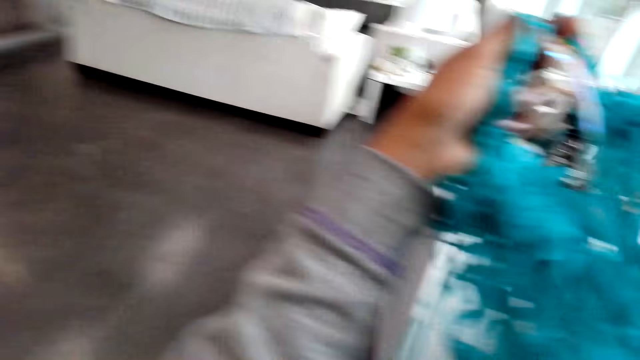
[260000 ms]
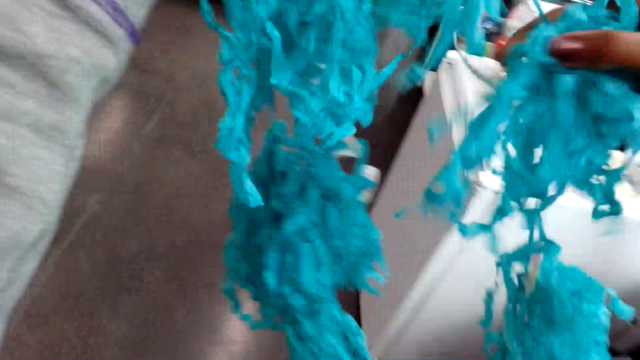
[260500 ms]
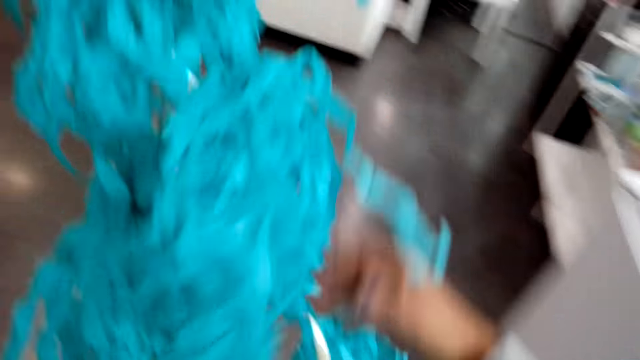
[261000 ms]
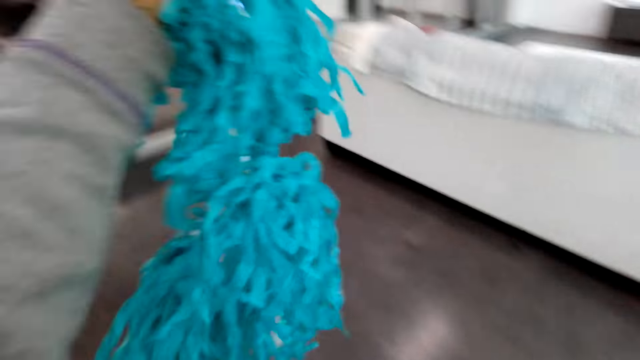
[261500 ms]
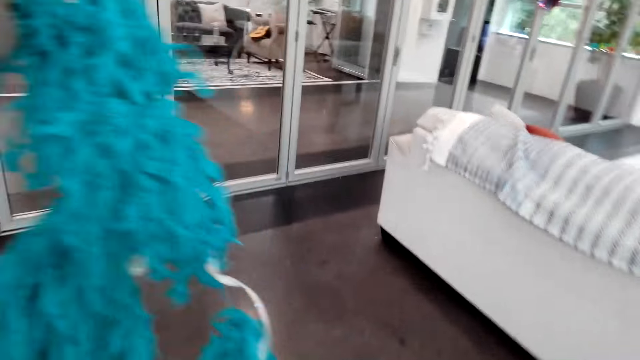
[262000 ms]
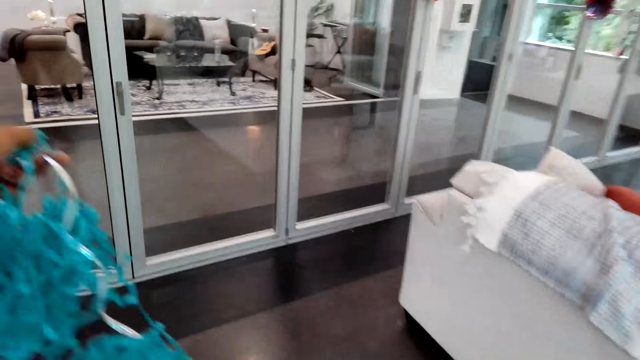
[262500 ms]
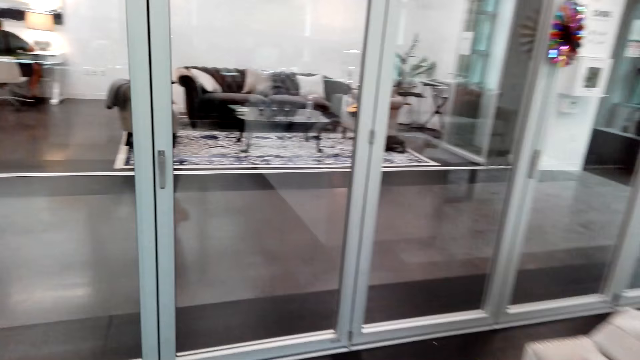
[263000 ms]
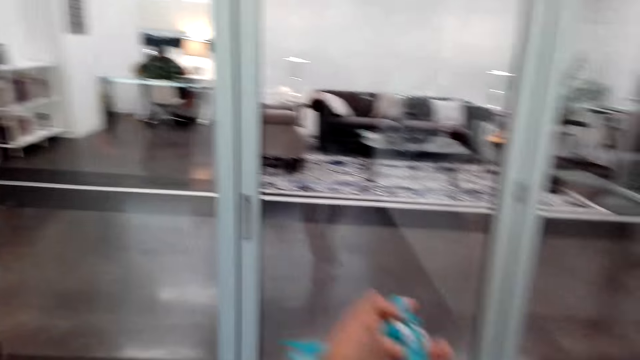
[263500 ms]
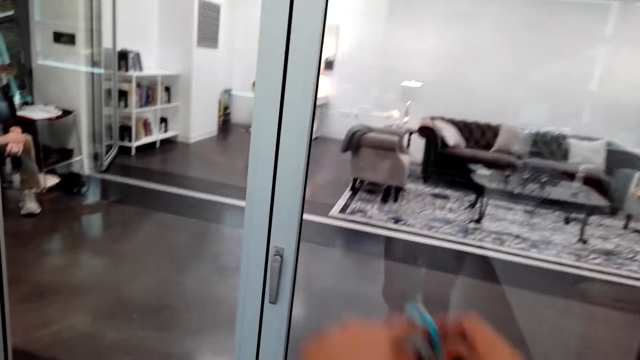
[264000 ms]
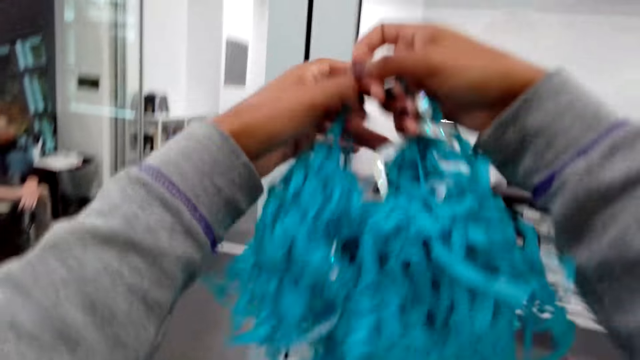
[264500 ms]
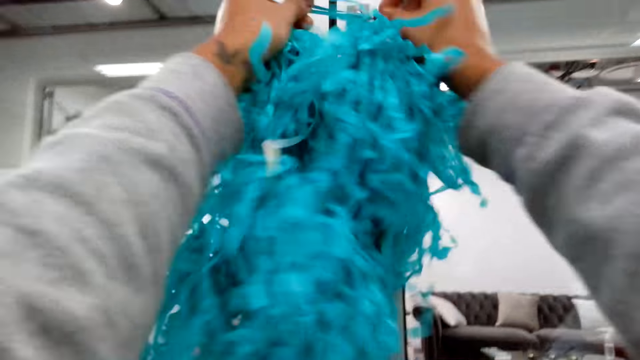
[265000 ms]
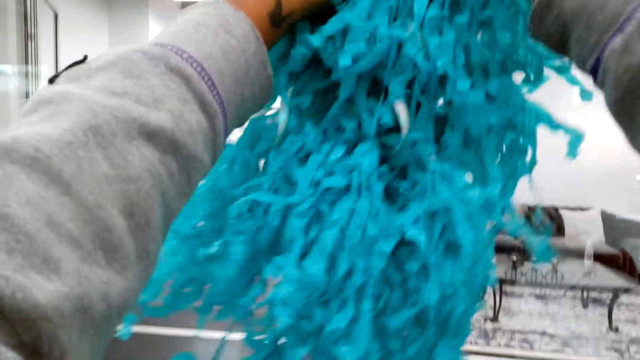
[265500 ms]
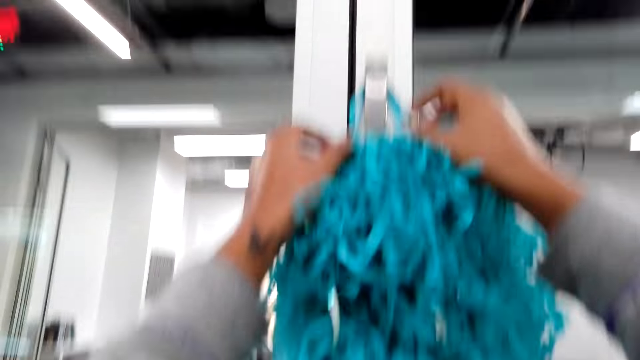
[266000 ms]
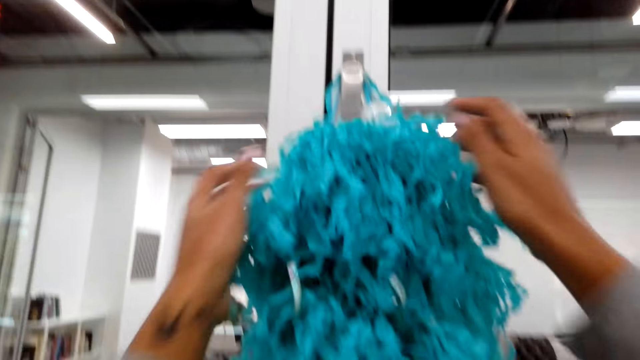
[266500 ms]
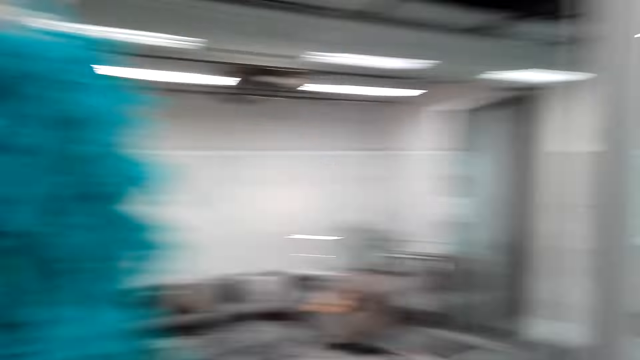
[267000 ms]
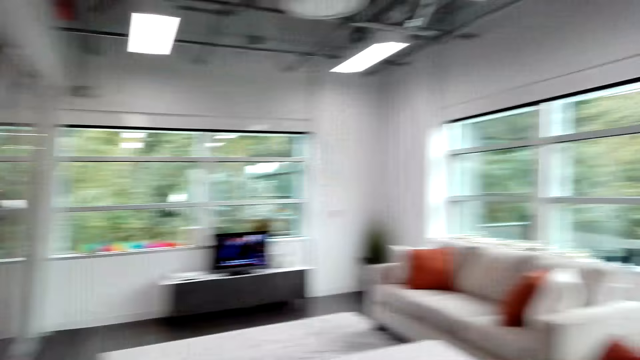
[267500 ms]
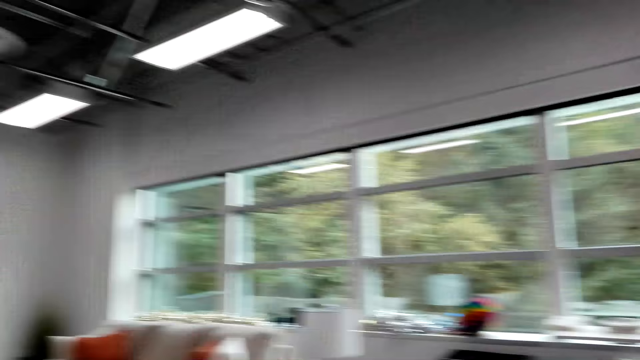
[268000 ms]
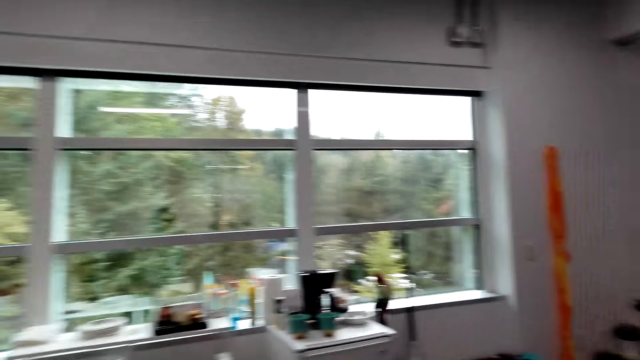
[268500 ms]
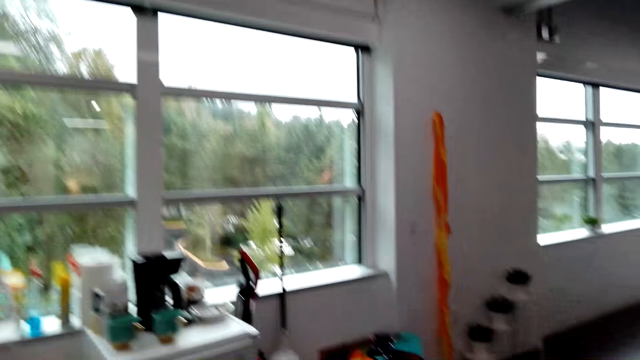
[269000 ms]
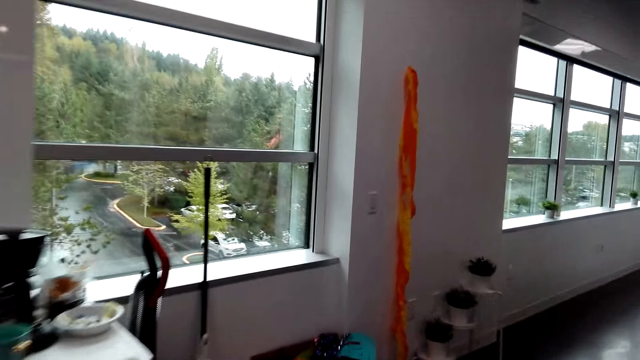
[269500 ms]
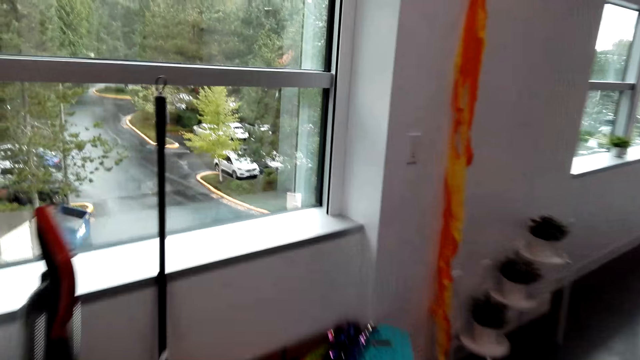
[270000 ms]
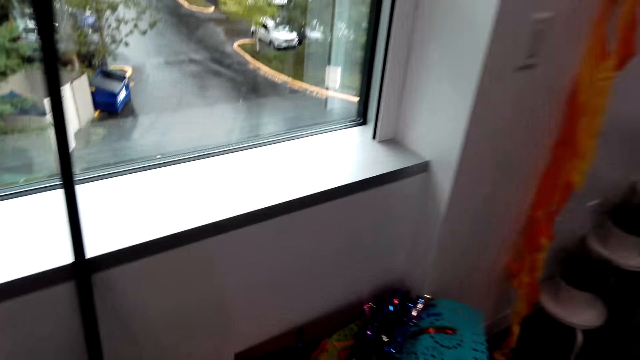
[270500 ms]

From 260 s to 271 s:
The camera wearer walks. They hold the ribbon. They hang the blue decorations on the glass window. They walk.

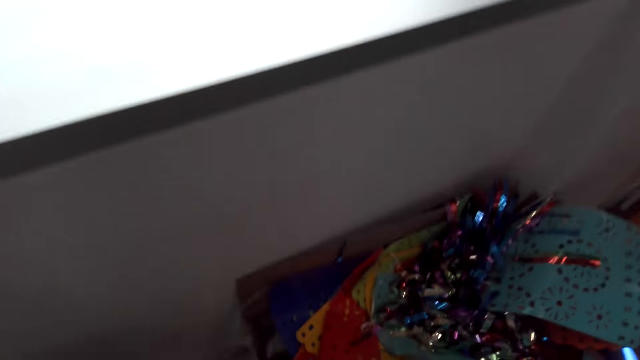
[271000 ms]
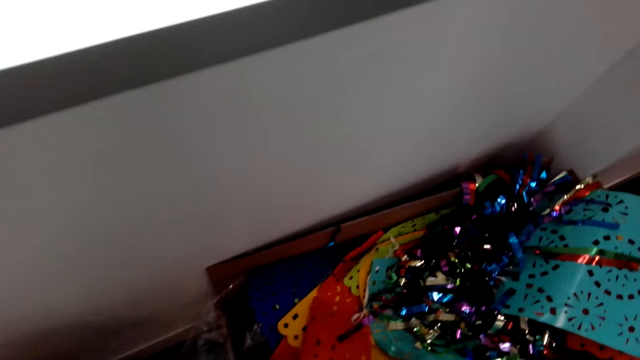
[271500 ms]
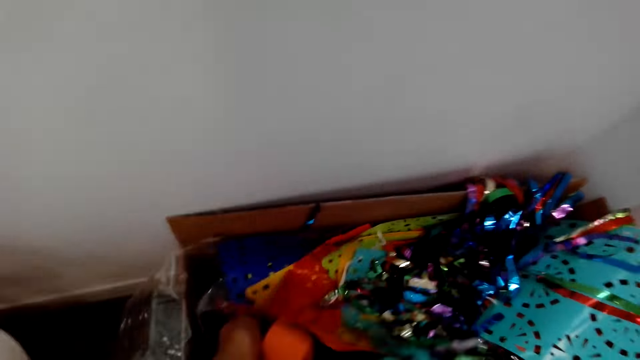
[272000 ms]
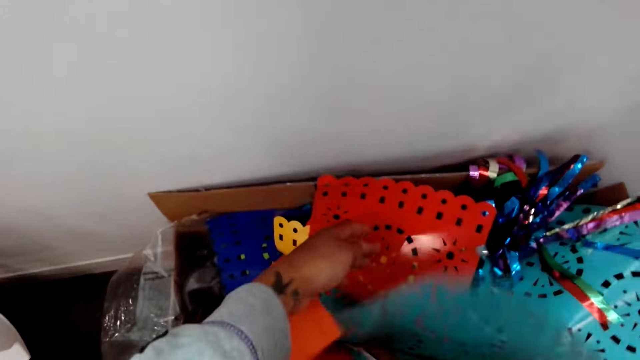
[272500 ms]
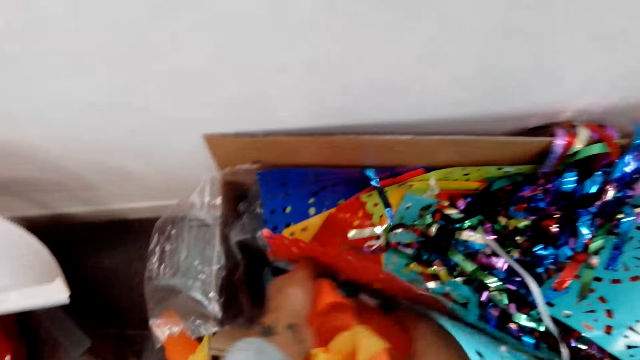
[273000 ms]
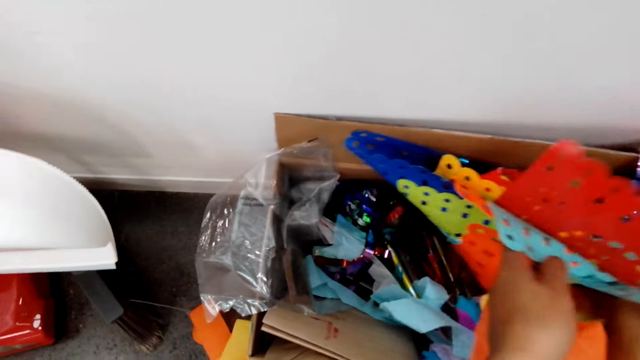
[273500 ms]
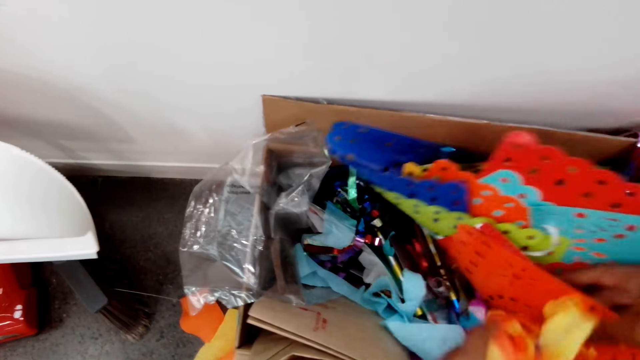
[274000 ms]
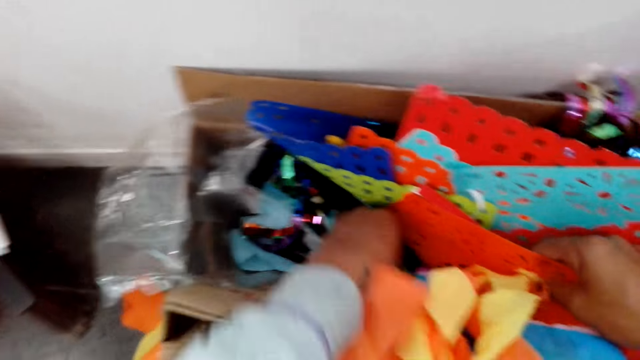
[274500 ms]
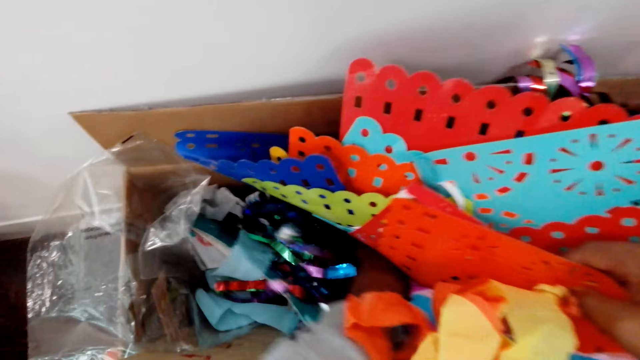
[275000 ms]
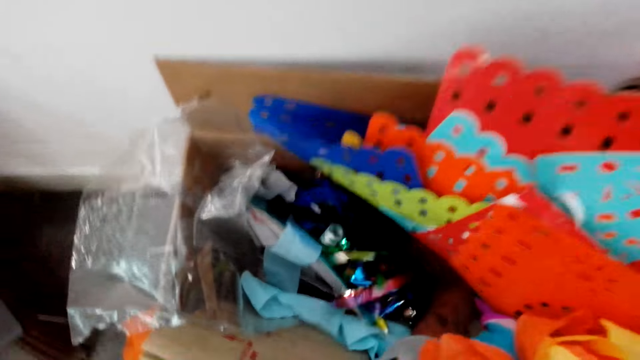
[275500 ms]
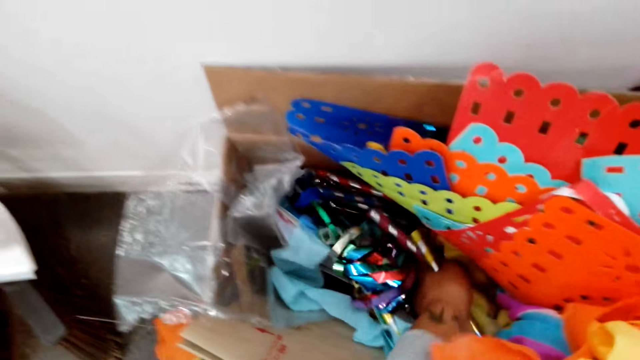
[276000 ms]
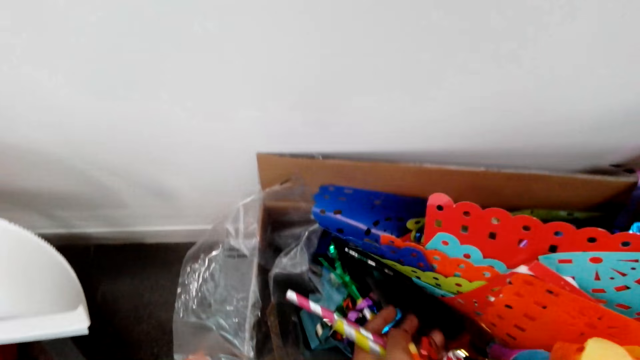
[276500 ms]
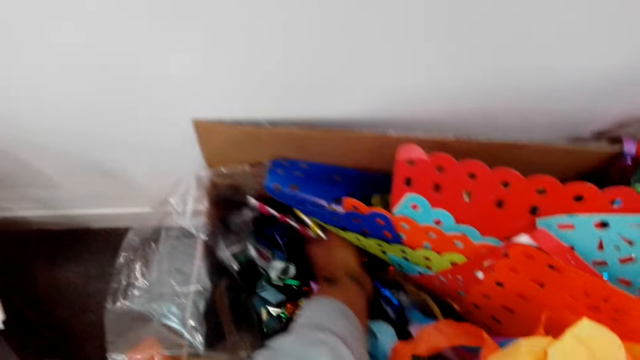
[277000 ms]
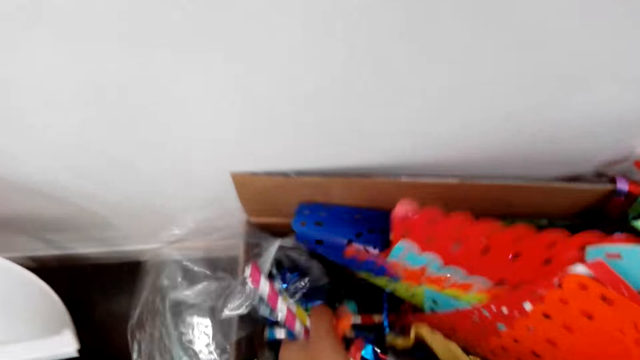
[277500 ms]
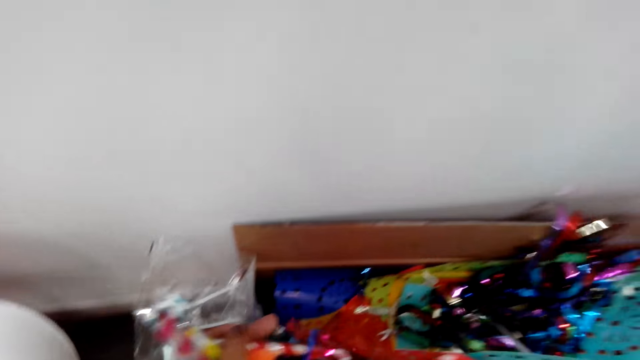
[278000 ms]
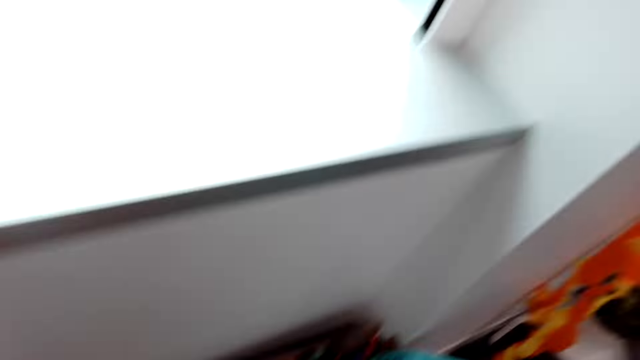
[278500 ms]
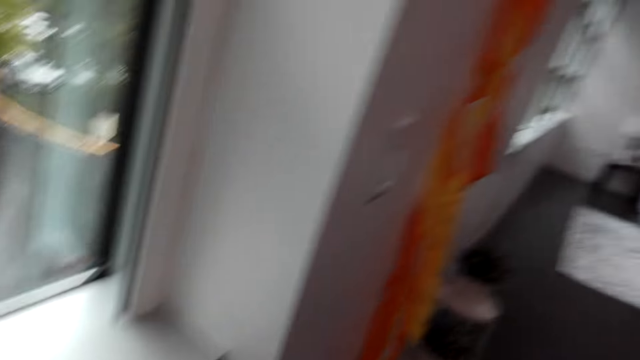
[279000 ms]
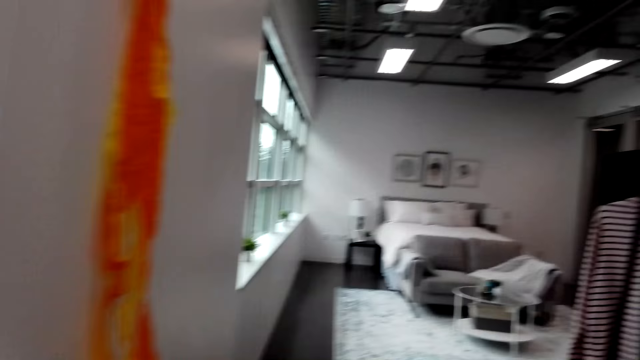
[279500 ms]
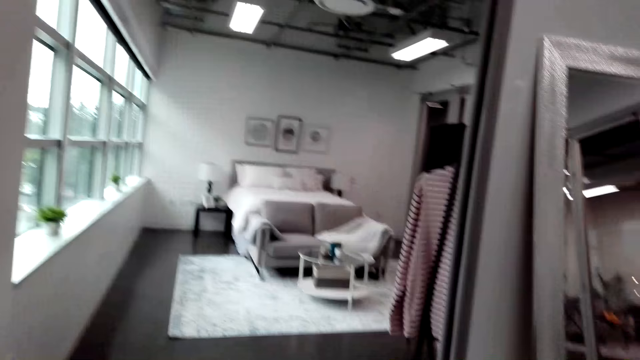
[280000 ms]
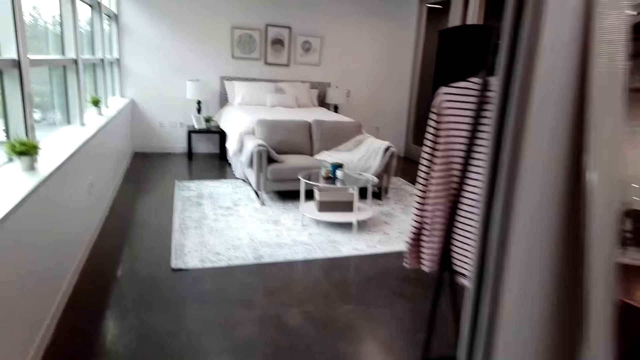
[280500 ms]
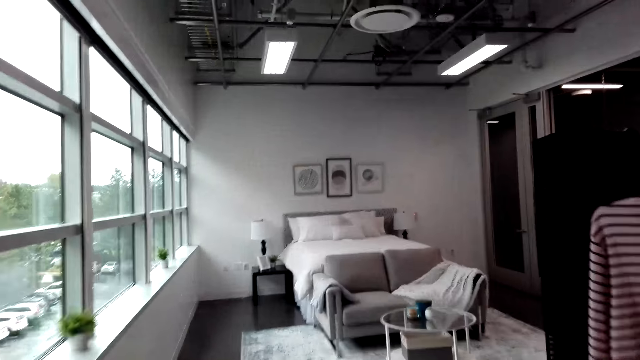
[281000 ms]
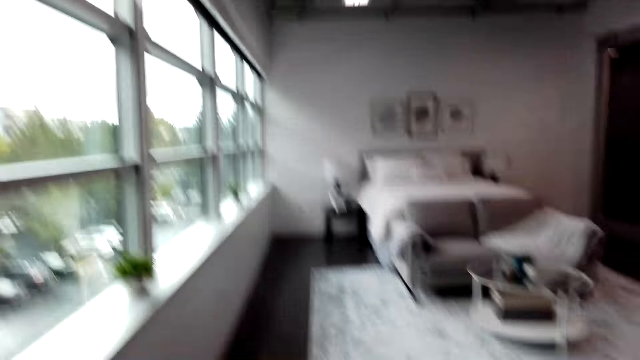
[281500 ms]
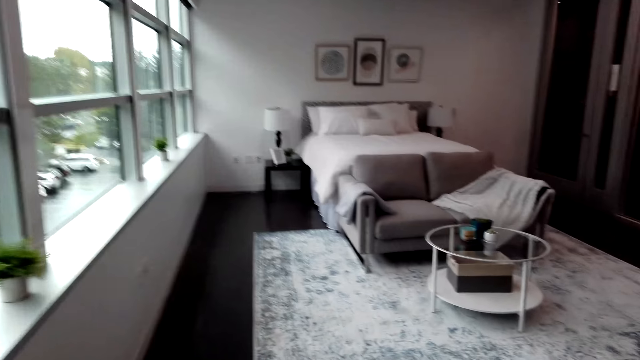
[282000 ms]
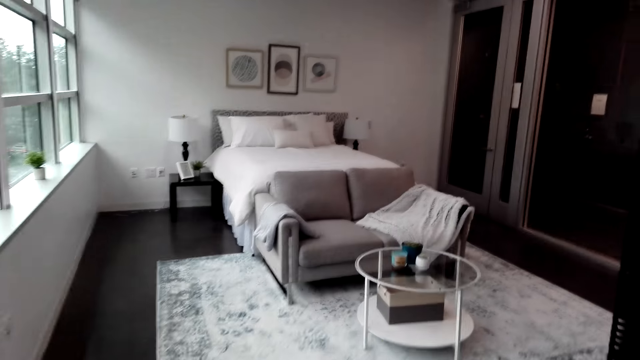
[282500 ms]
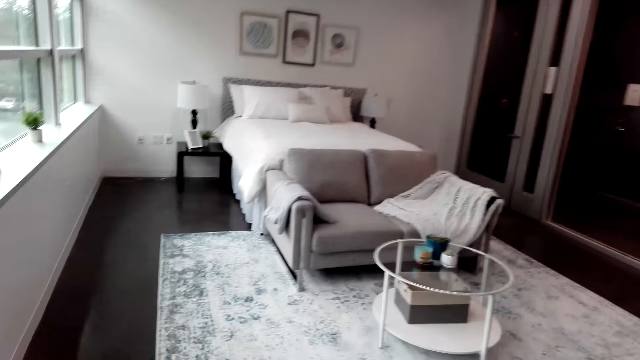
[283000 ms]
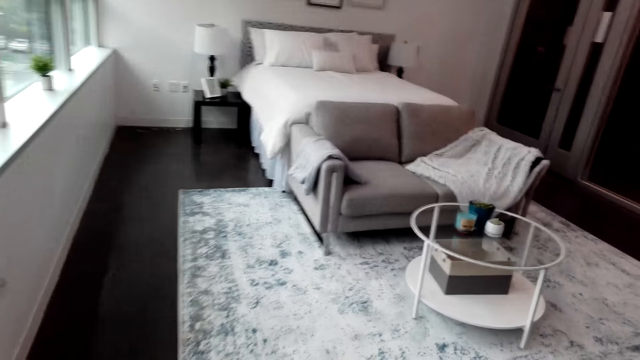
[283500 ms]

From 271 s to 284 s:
The camera wearer searches the decorations in the carton. They touch the ribbon. They pick some decorations from the carton. They walk.
